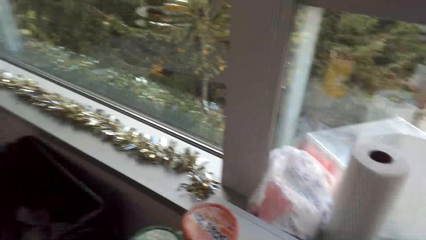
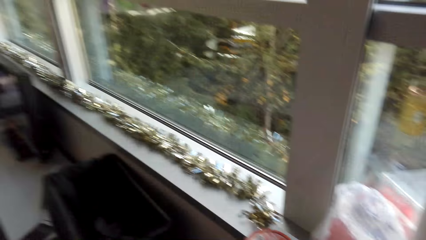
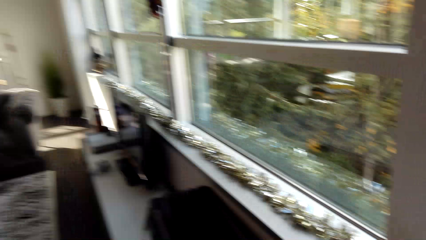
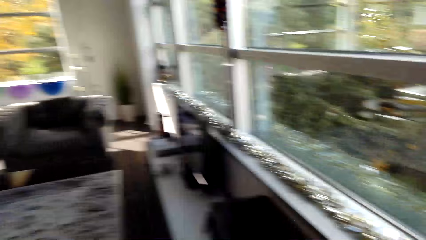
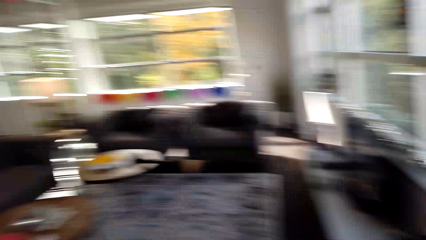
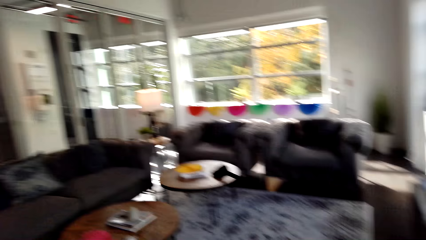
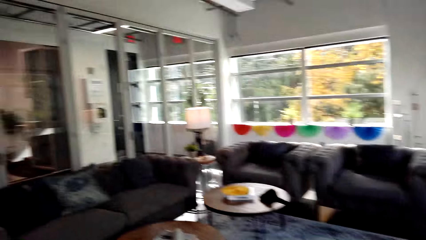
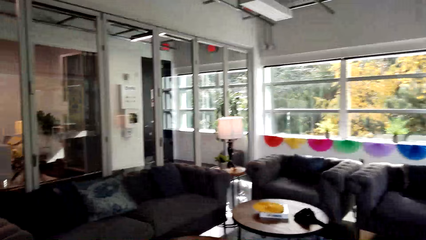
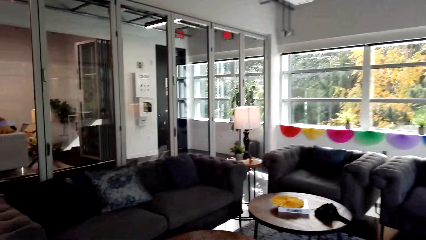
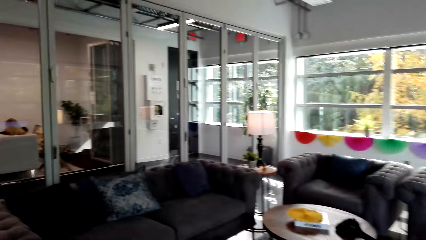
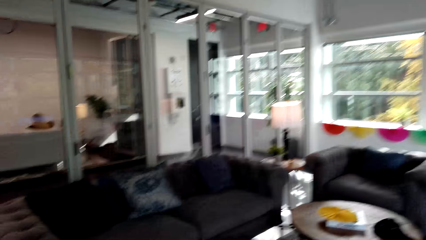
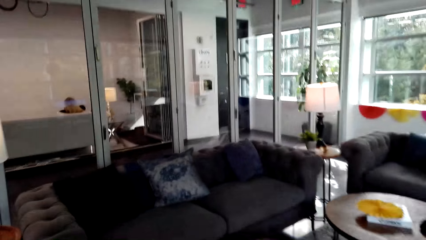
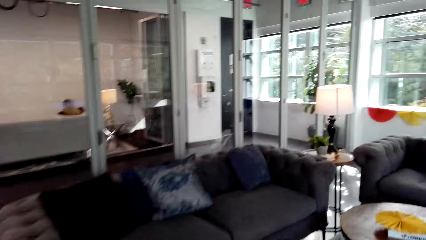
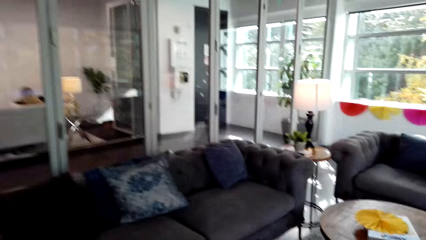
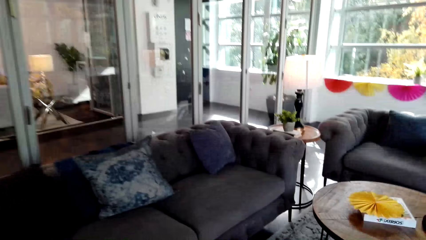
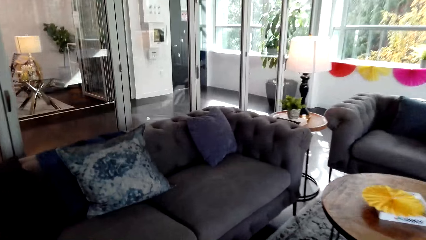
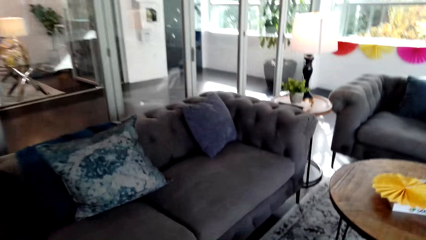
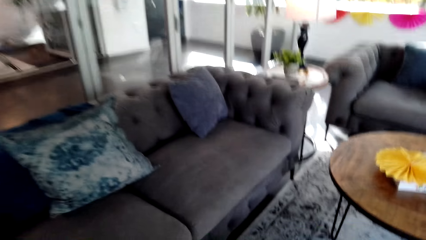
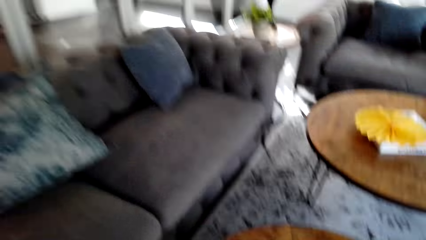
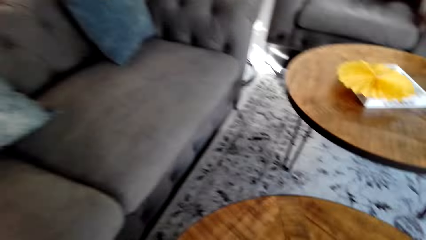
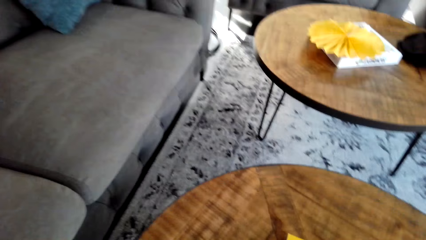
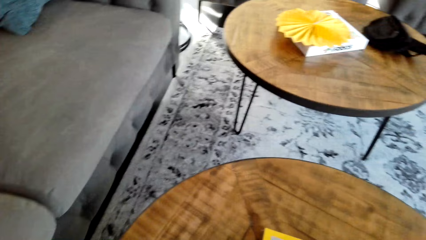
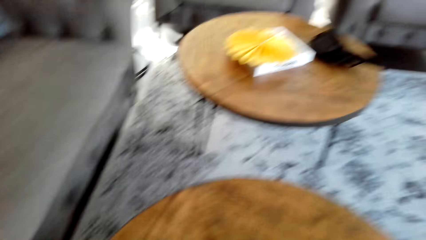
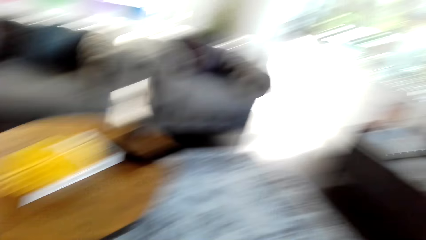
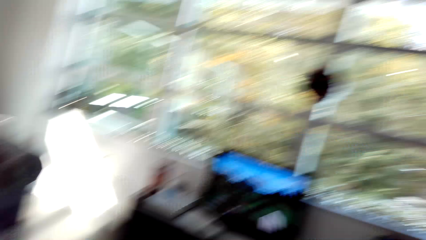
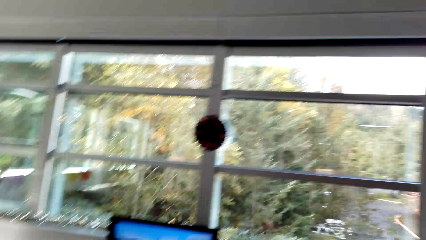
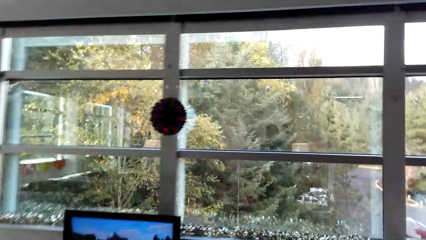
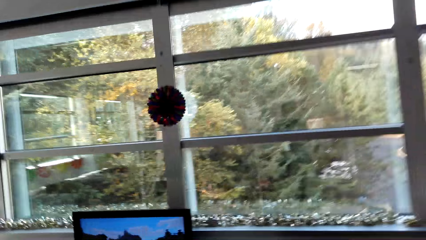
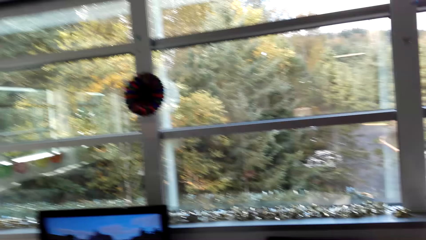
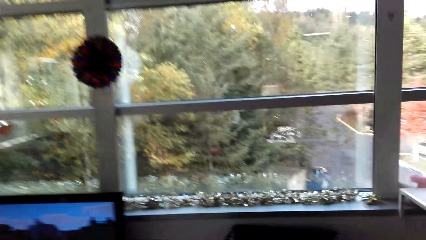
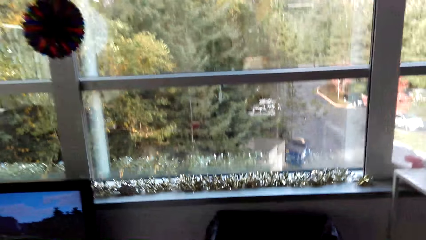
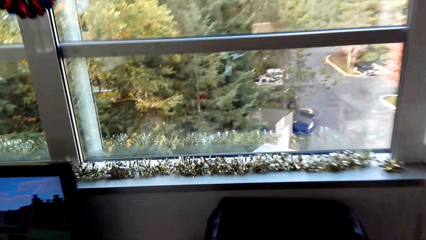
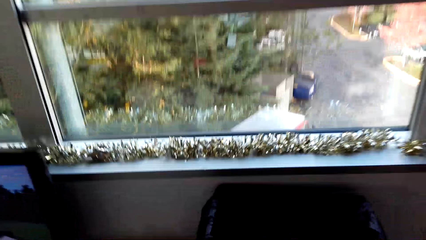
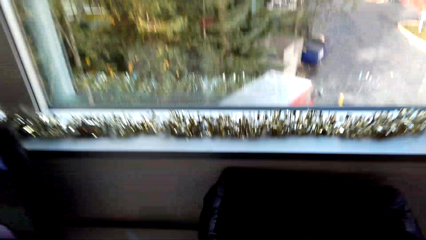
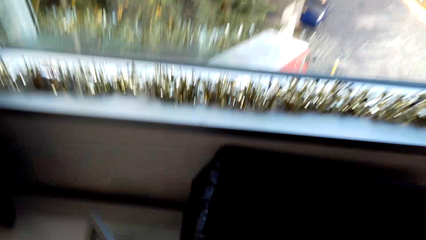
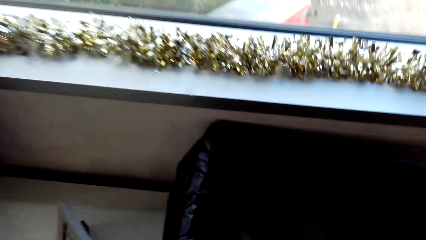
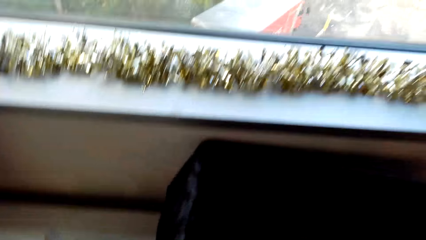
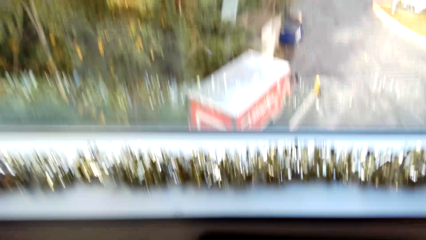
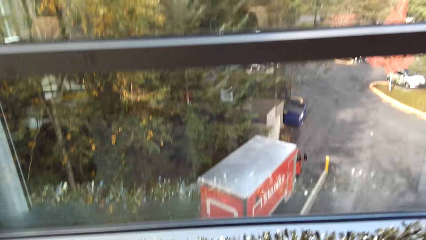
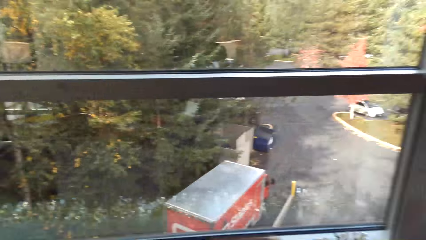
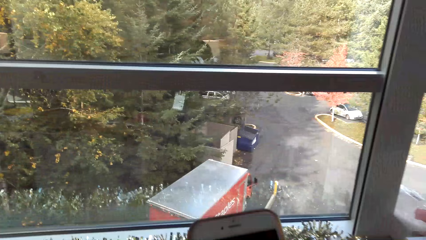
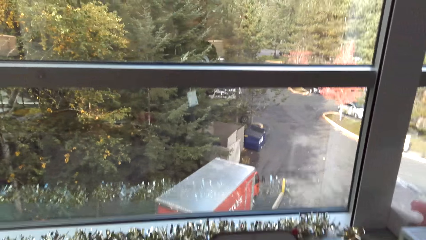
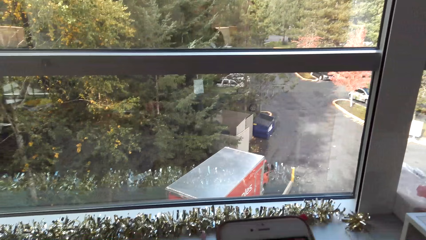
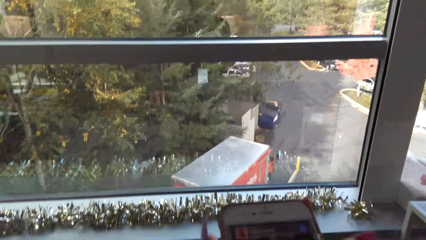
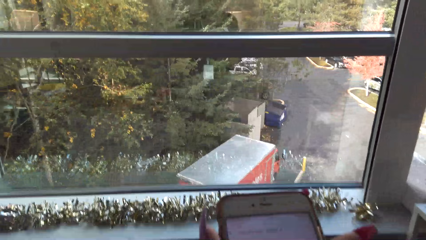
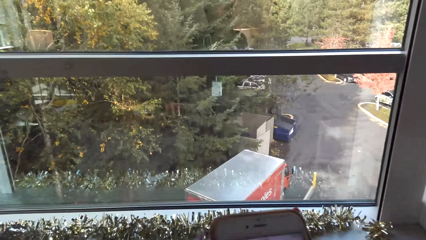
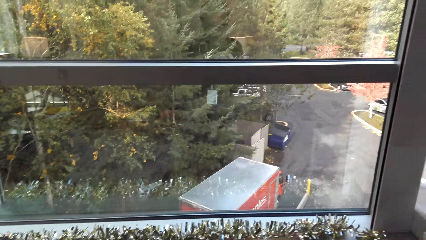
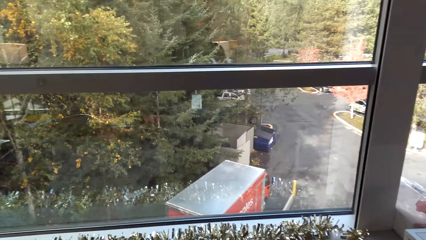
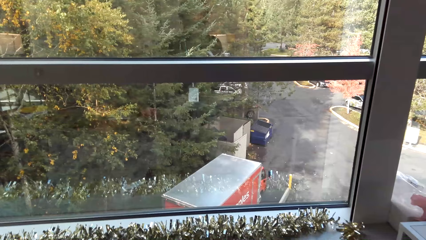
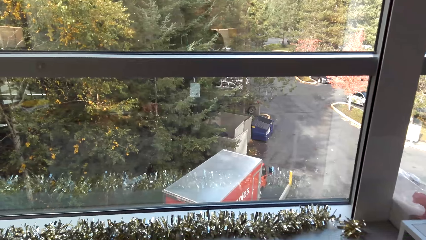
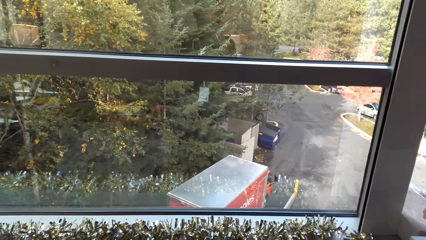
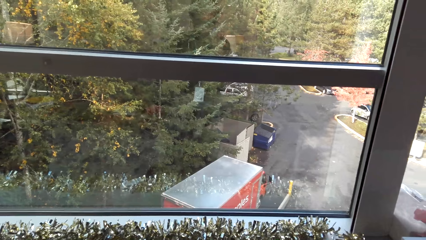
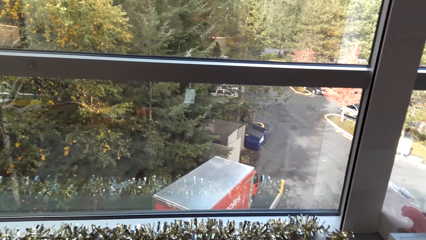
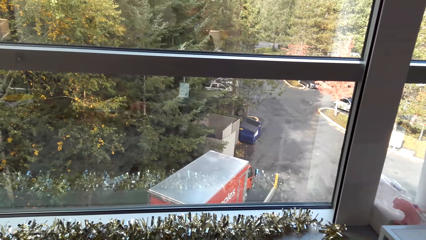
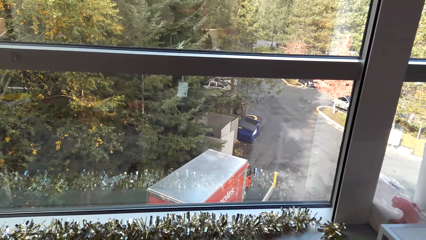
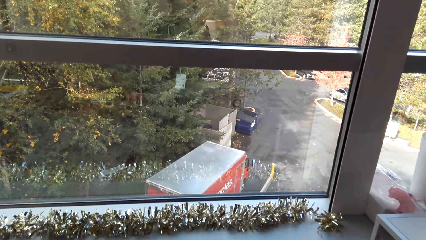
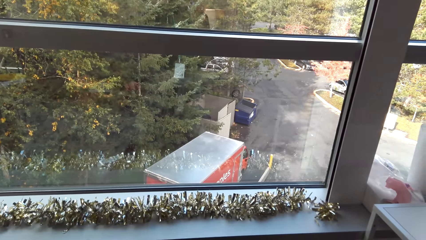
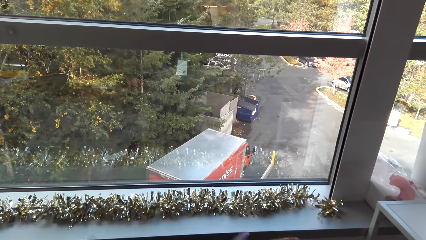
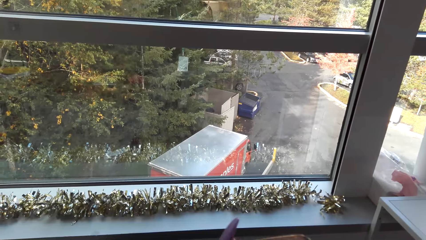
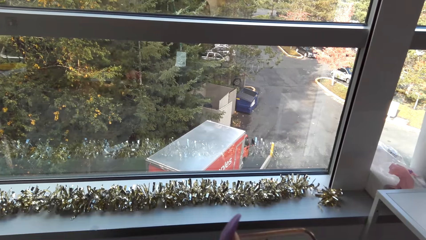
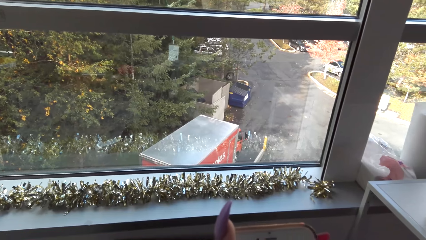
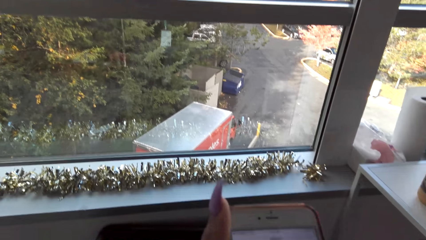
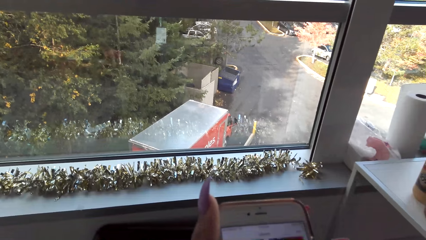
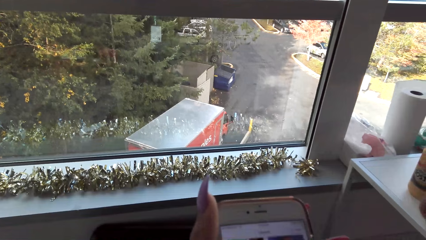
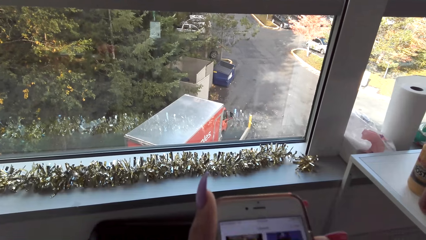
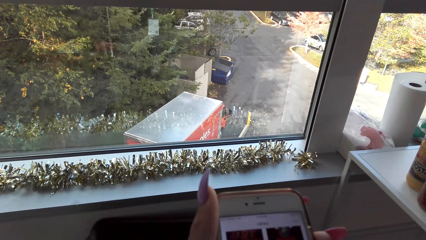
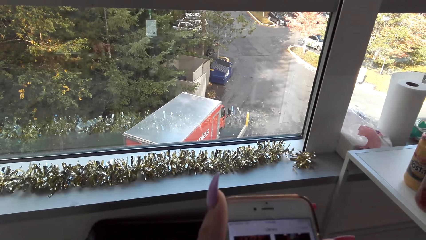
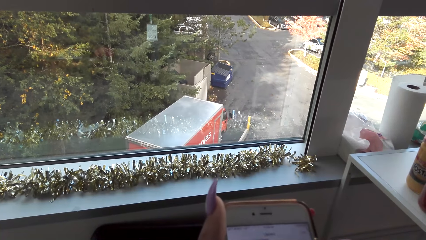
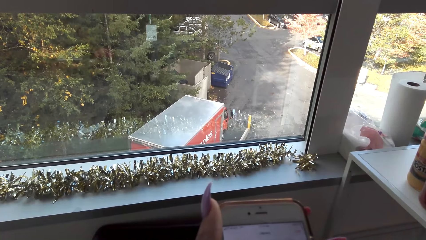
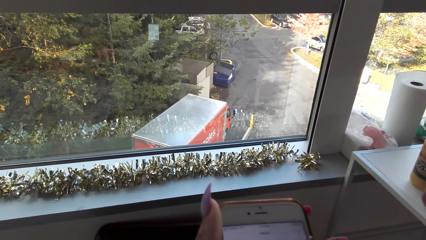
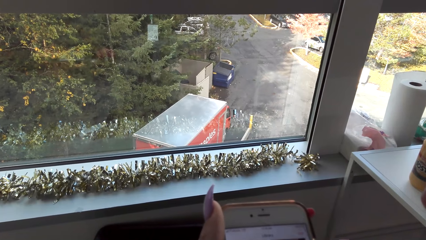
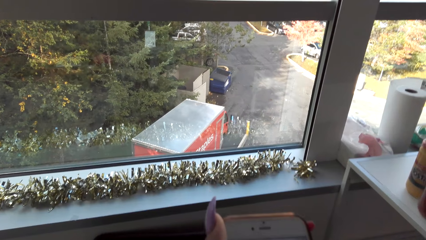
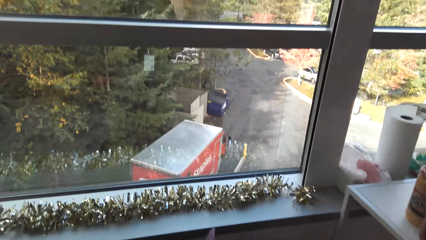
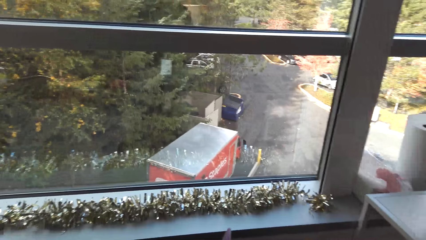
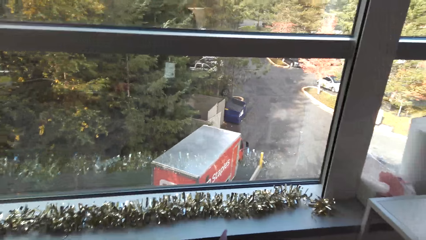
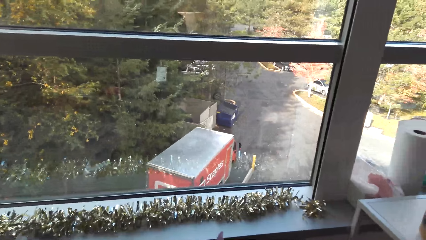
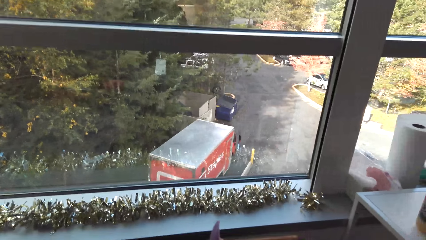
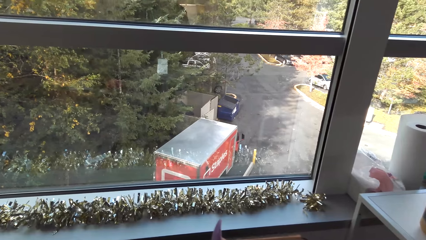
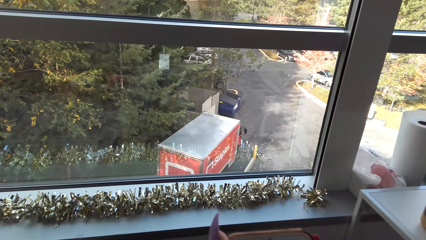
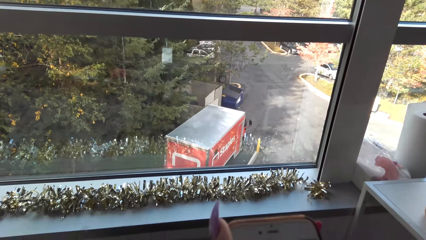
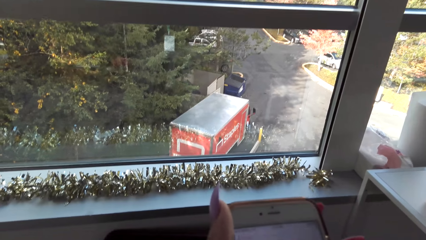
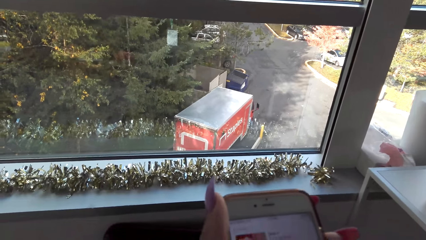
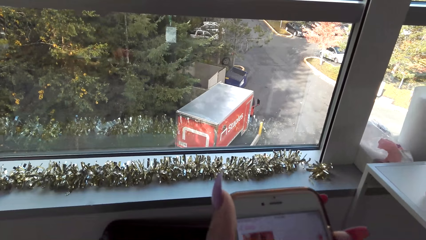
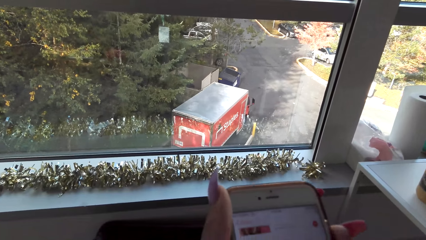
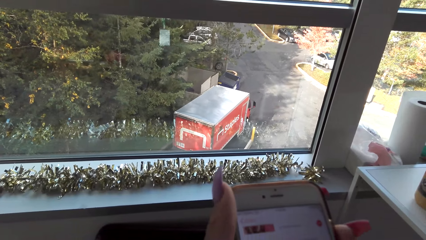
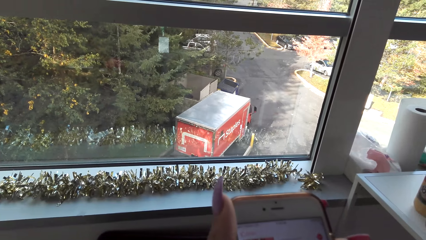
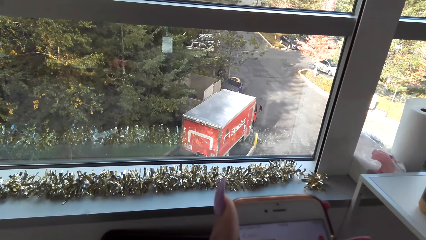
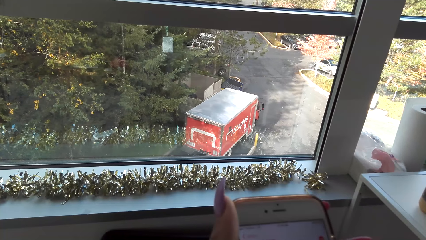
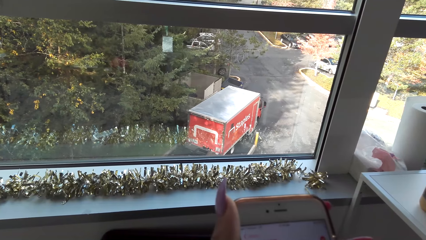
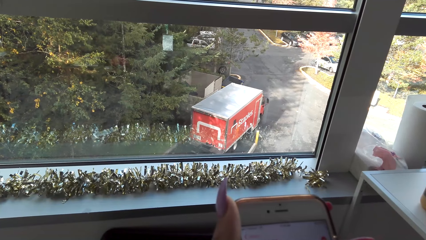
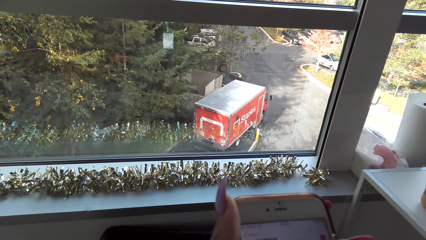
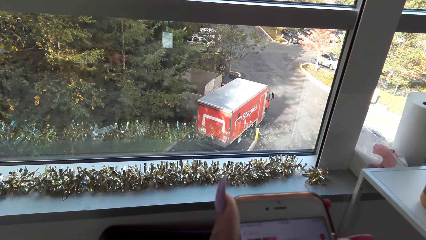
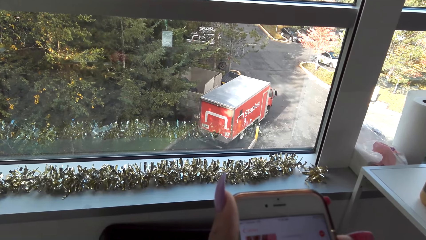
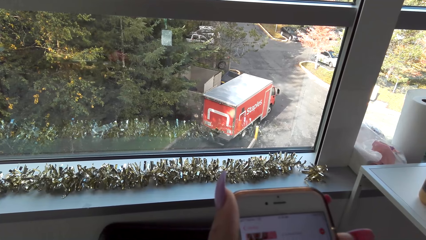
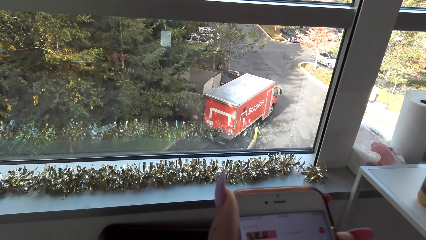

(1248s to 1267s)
The camera wearer walks around the room. They operate her phone. They unlock her phone.
